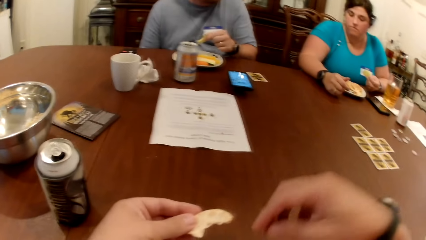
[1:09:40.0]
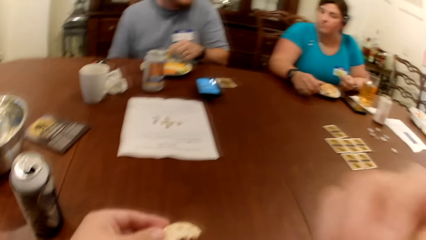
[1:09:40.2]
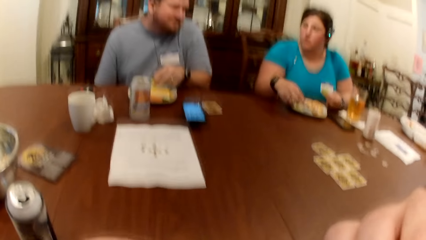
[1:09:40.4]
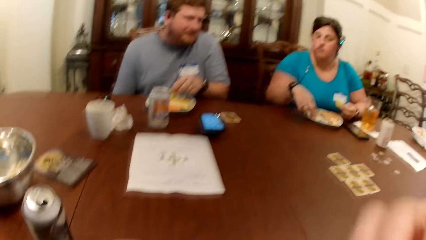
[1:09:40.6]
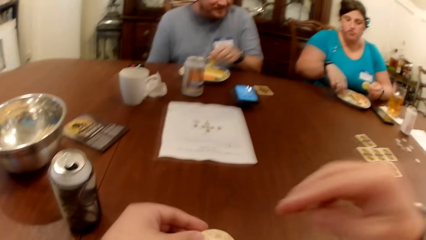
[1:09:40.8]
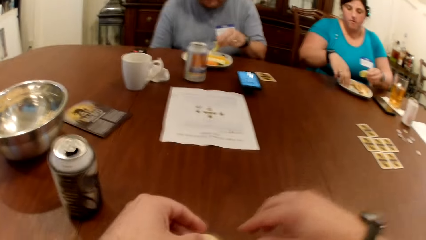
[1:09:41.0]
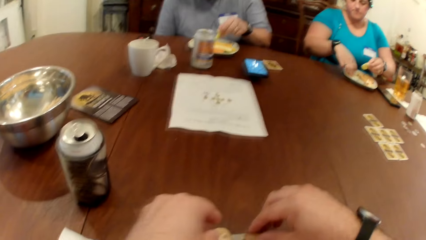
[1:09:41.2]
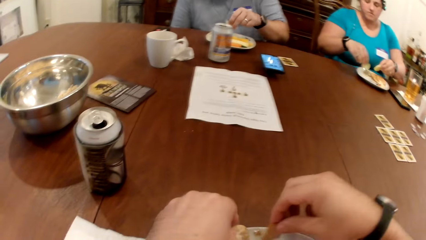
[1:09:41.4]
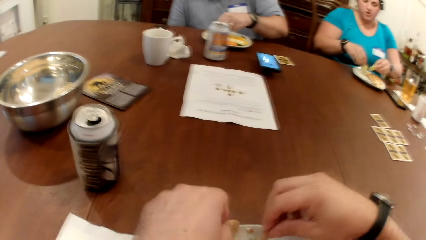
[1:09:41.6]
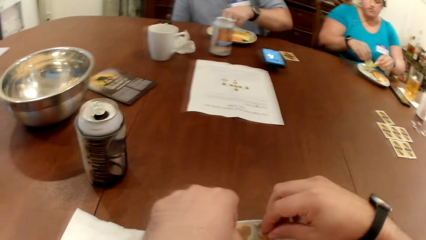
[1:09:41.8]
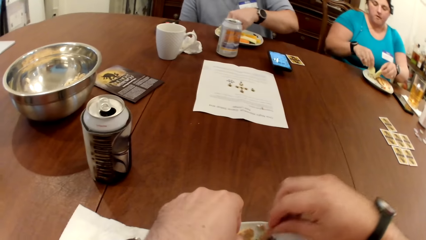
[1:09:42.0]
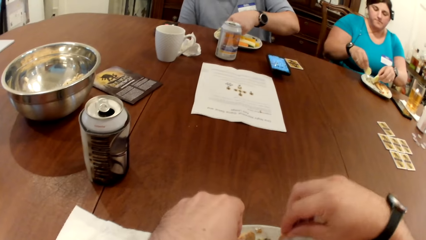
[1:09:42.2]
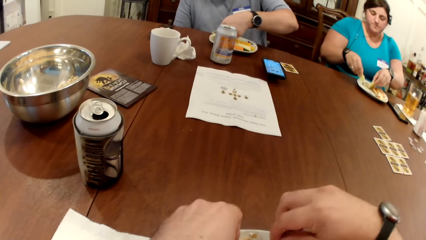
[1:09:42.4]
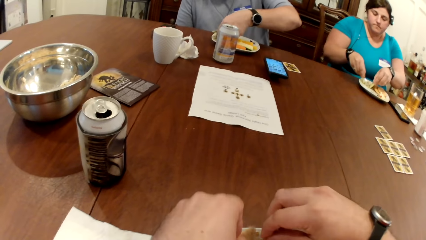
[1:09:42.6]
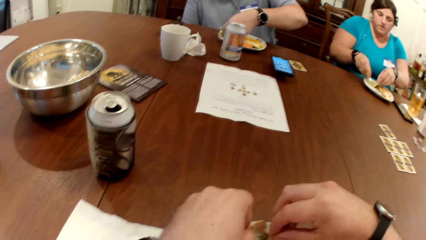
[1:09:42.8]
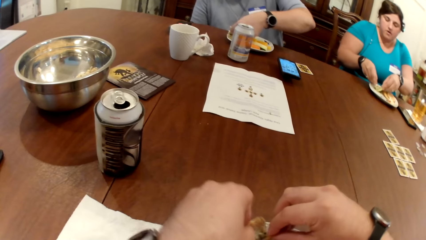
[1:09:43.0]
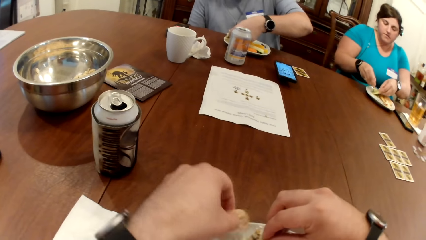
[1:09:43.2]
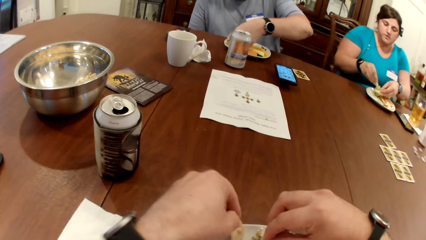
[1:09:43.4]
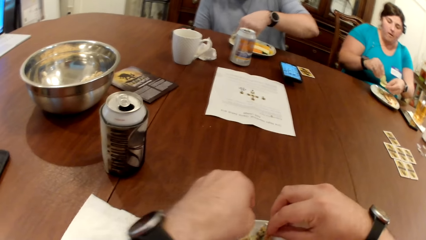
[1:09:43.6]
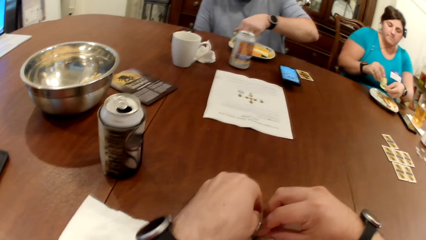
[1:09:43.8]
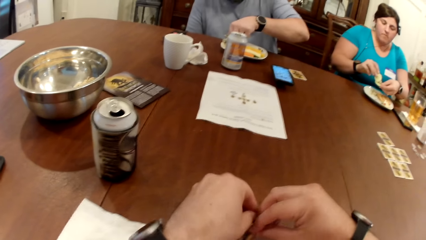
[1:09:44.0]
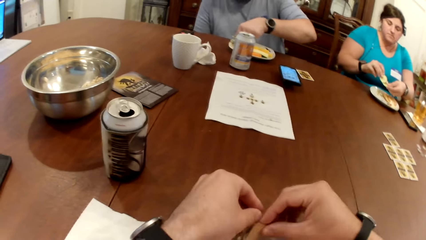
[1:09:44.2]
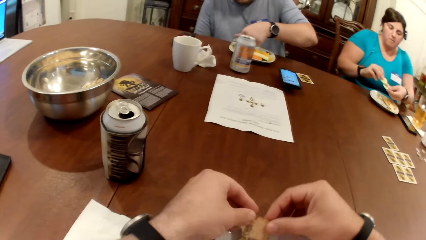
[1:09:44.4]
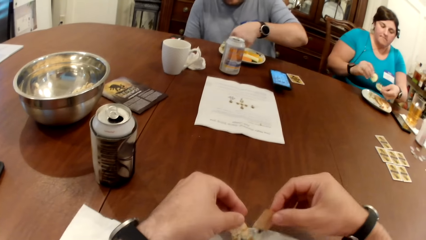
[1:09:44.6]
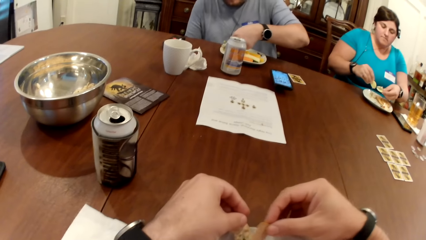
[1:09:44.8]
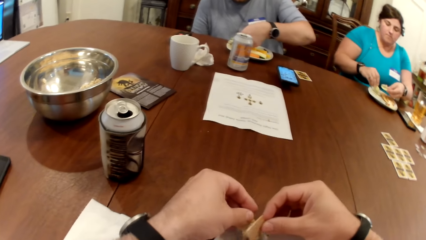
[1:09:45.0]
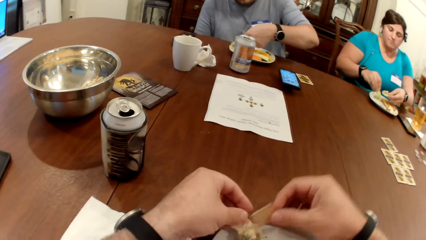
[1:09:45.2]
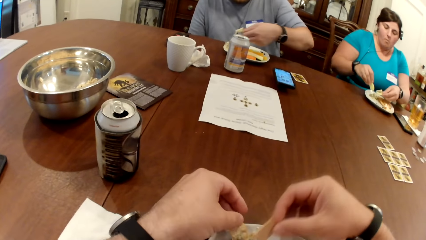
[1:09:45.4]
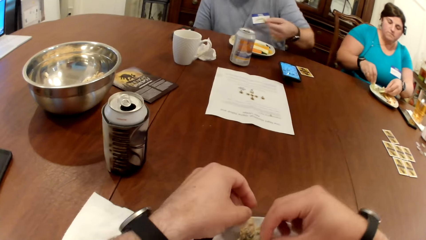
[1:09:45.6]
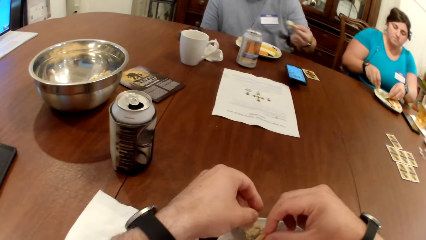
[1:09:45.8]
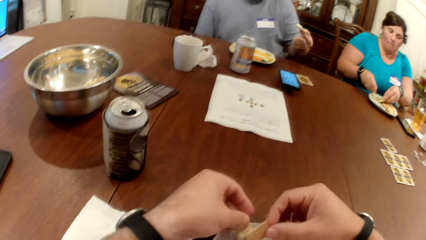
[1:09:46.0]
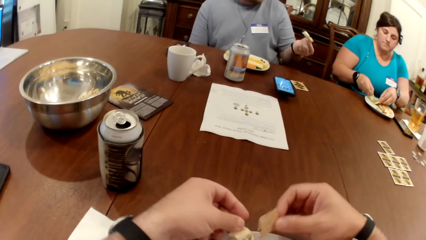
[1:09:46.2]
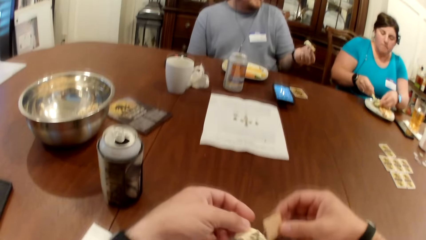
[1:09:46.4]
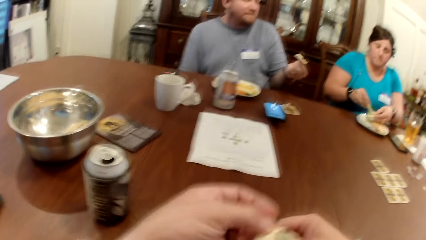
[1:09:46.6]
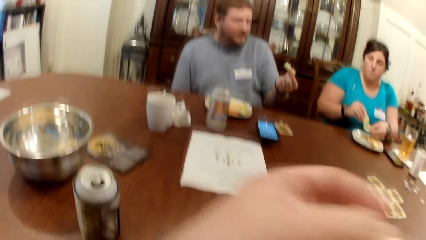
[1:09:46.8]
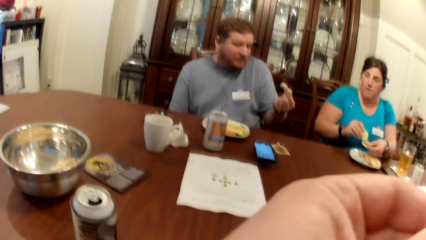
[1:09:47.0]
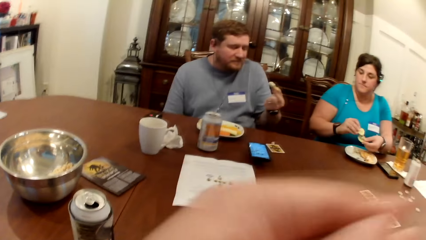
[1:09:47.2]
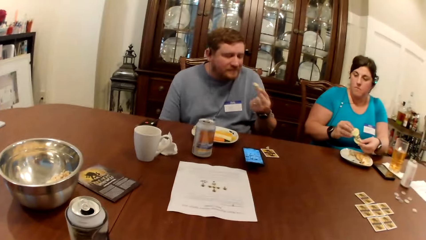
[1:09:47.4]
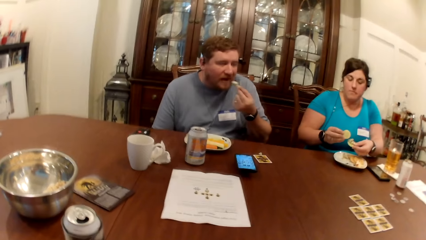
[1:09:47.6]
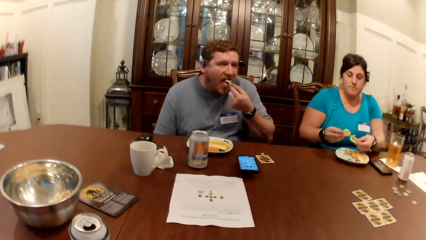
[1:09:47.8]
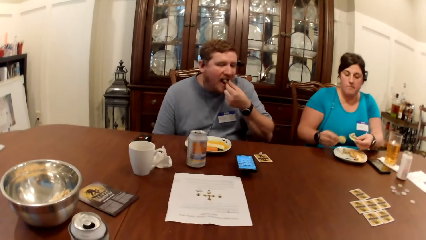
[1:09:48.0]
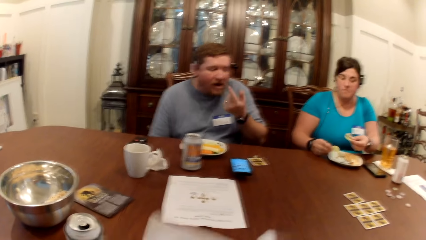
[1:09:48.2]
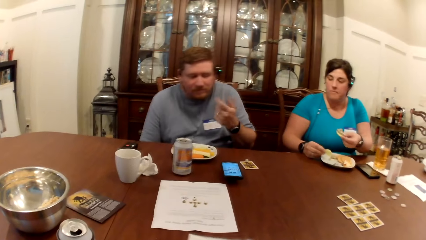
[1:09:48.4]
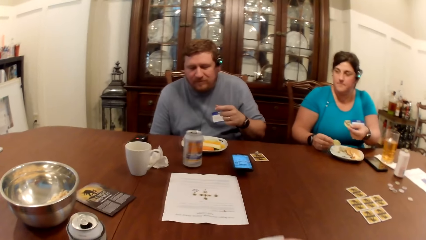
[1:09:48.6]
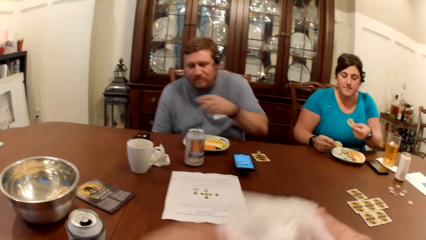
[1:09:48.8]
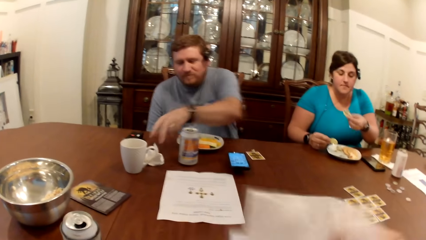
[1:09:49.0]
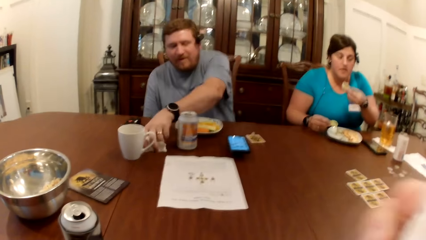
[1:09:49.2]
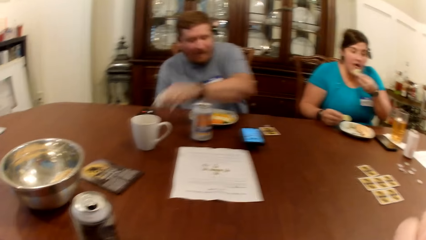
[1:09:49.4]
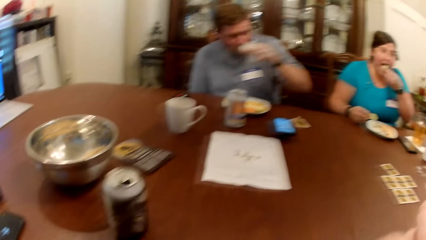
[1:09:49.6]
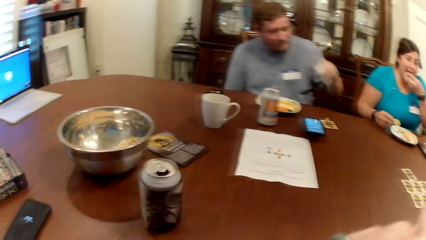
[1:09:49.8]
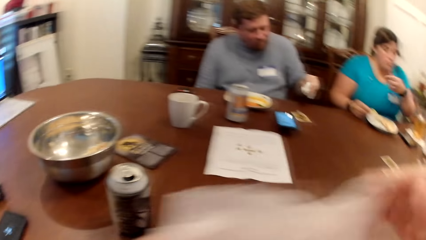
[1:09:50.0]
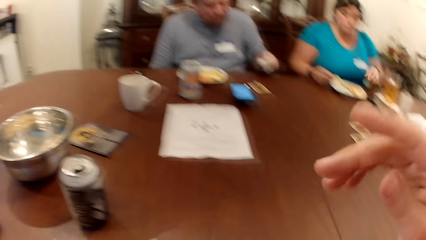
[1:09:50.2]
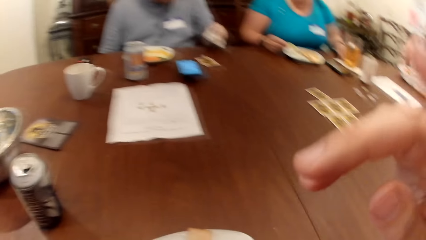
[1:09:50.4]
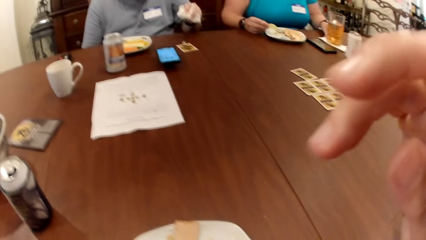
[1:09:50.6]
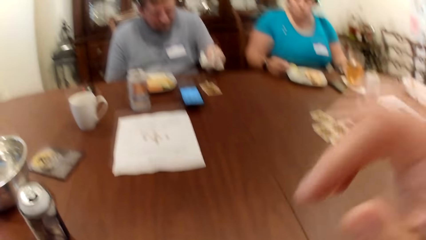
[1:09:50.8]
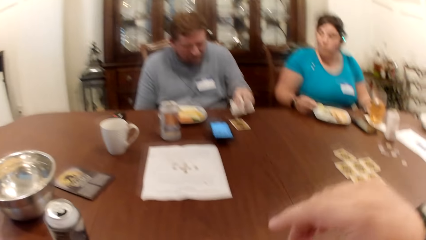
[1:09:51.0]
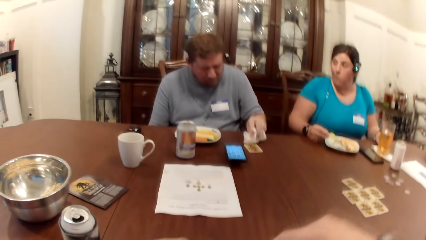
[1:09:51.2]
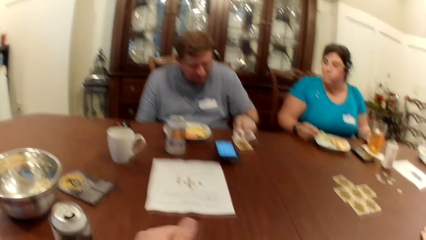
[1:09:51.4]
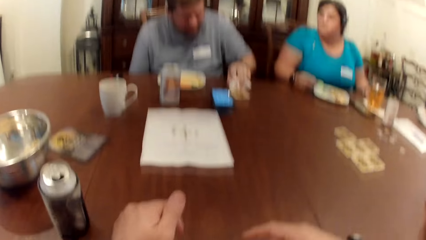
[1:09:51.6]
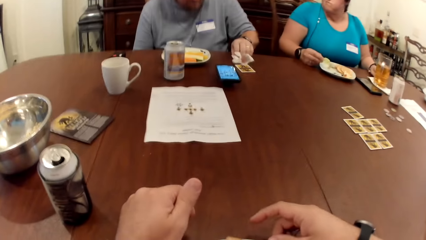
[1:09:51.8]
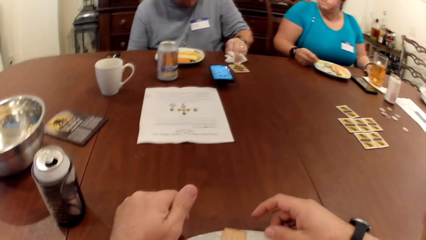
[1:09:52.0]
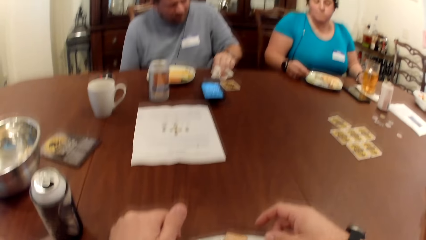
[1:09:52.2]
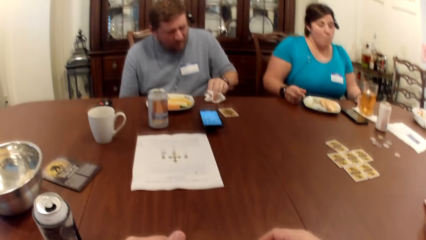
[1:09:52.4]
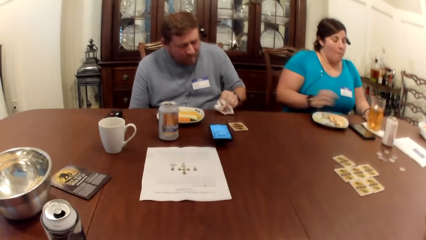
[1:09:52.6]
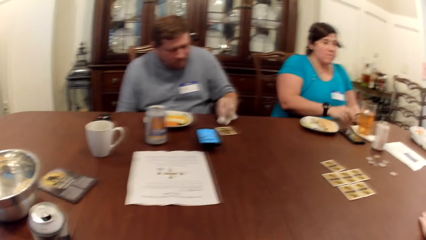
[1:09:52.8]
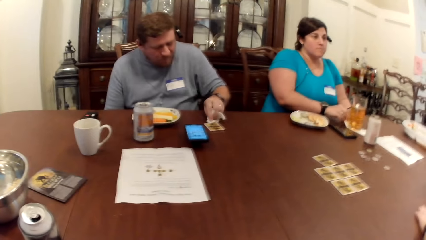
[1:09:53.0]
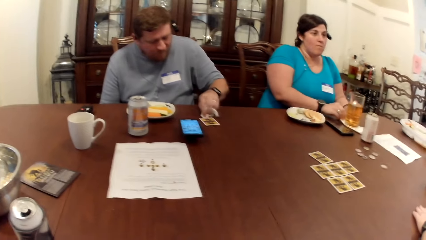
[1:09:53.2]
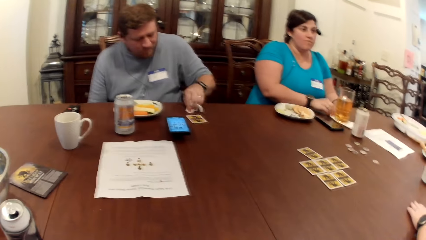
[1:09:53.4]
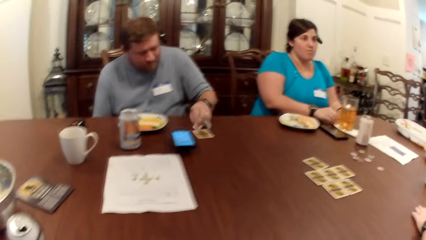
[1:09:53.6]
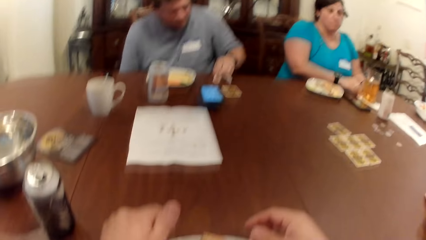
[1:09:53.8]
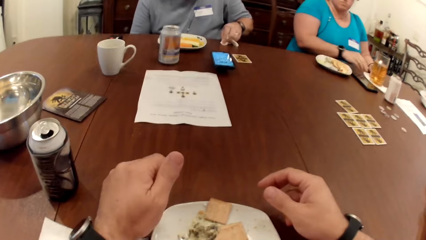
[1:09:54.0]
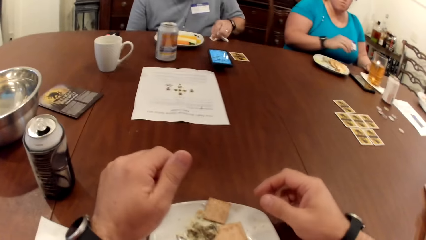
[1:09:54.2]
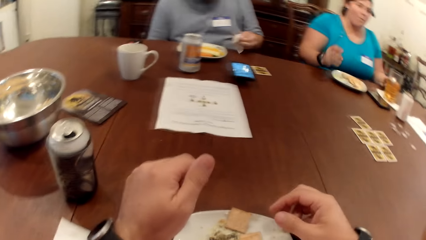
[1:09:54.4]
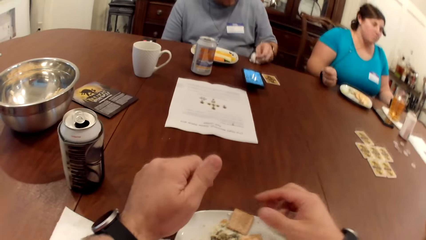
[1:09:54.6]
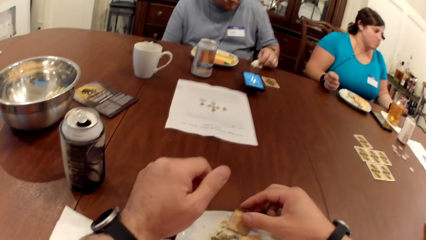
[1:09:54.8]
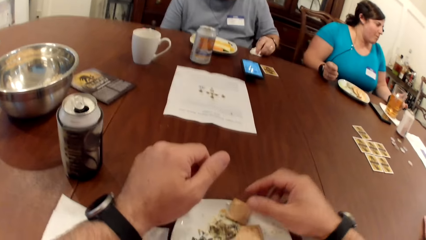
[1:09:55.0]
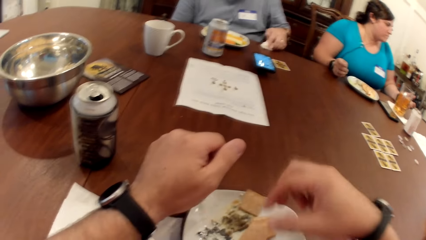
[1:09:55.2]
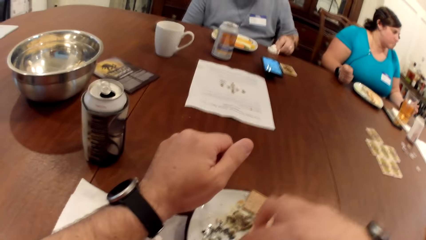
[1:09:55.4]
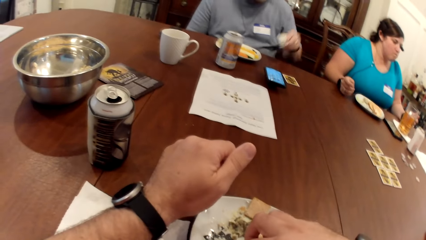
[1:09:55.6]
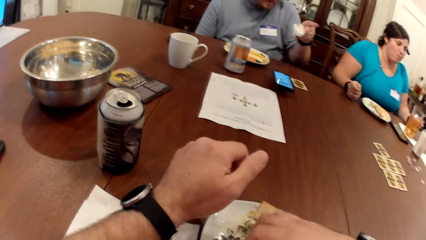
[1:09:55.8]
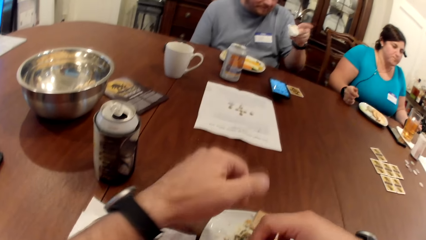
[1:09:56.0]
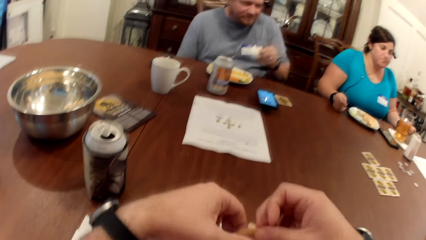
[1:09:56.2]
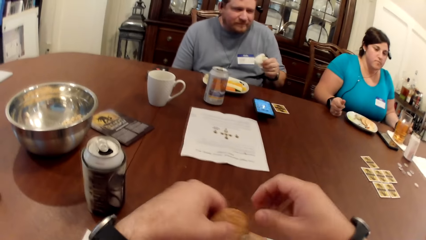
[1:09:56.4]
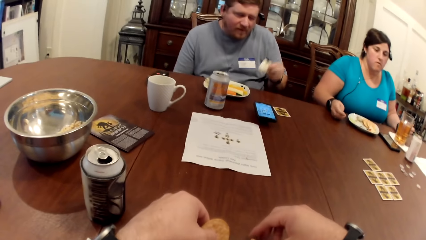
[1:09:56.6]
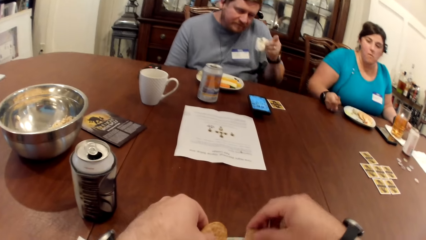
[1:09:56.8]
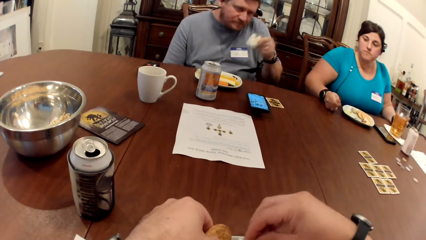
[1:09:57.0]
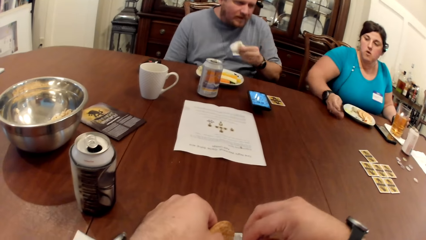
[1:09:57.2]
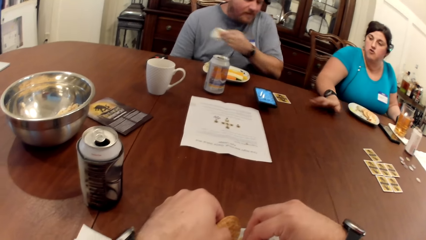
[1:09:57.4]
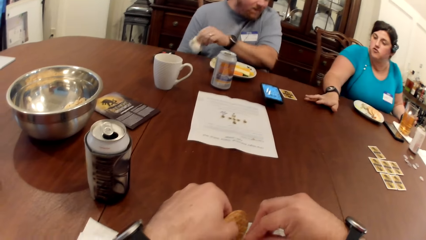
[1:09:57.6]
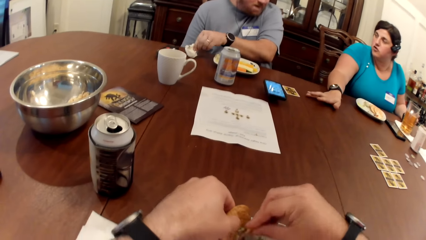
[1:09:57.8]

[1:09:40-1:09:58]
The camera wearer touches his face with his right hand. He eats the food in his left hand. The man eats the food in his left hand. The camera wearer wipes his mouth with the tissue in his hands. The man lifts the tissue on the table with his left hand. The woman eats the food in her left hand. The camera wearer drops the tissue on the table with his left hand and touches his face with his right hand. The man wipes the table with the tissue in his left hand. The man points his left hand at another woman.
